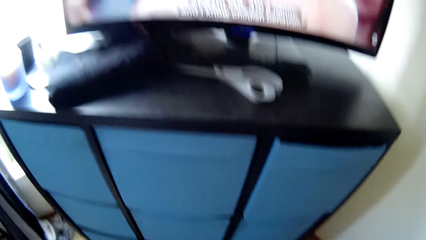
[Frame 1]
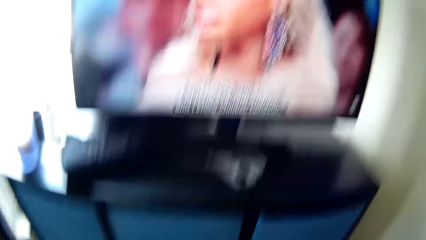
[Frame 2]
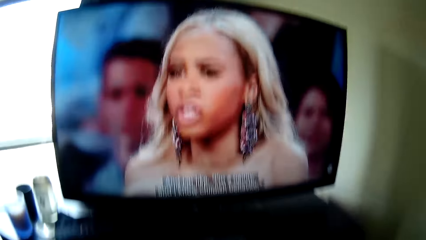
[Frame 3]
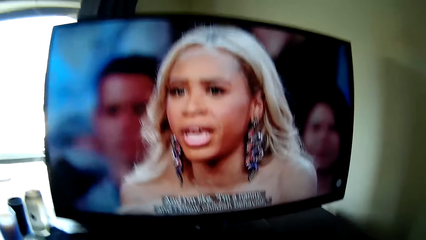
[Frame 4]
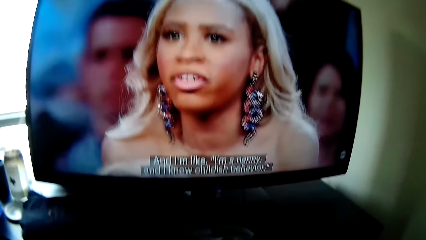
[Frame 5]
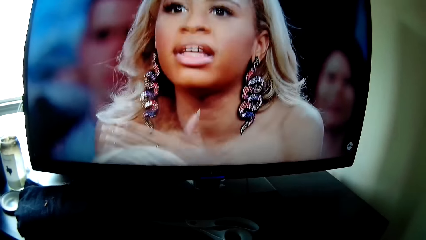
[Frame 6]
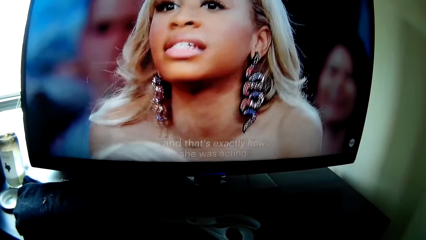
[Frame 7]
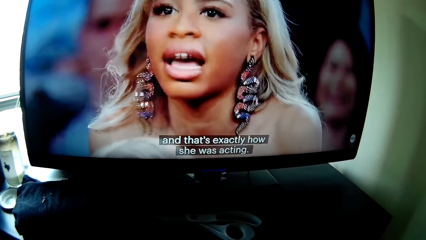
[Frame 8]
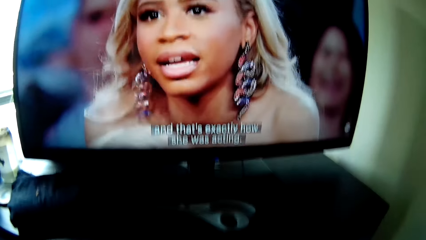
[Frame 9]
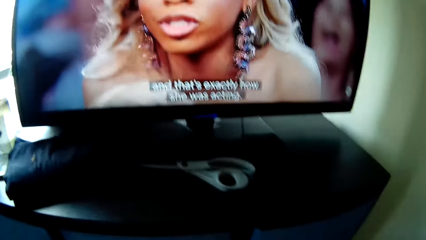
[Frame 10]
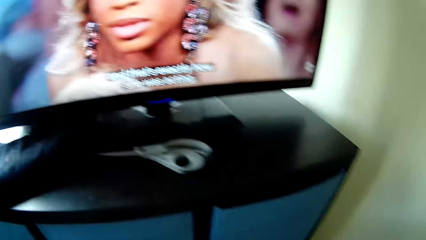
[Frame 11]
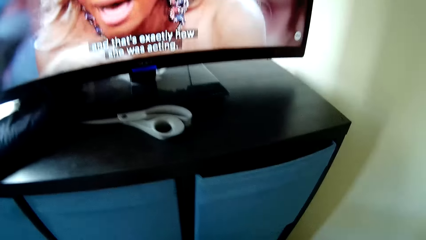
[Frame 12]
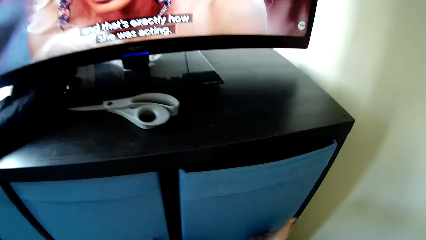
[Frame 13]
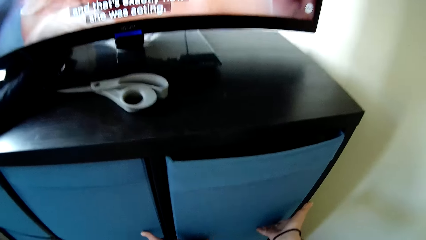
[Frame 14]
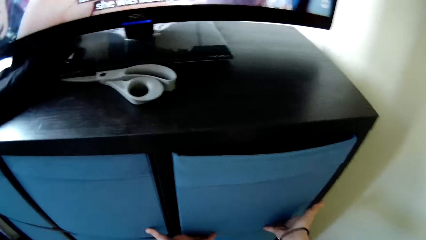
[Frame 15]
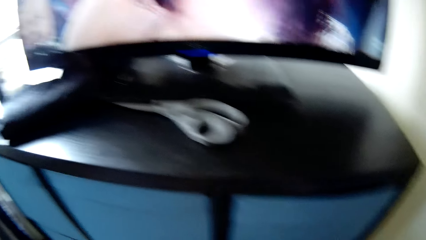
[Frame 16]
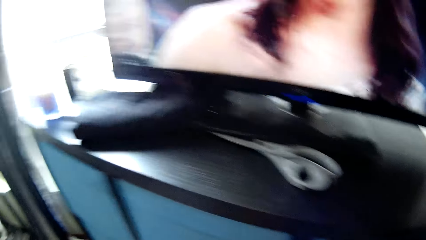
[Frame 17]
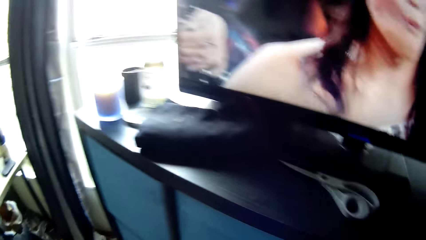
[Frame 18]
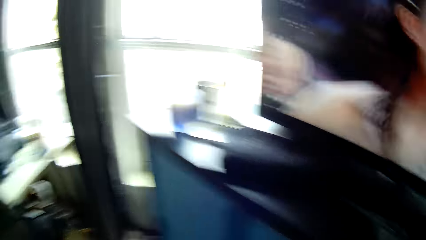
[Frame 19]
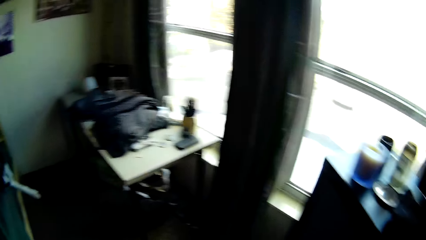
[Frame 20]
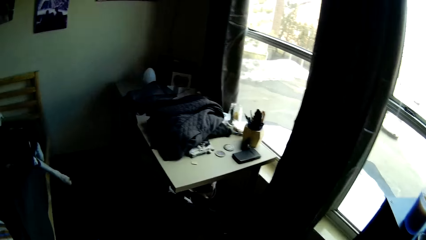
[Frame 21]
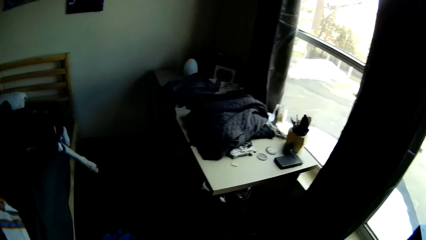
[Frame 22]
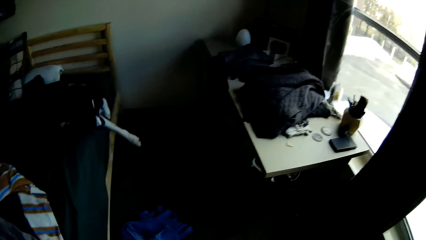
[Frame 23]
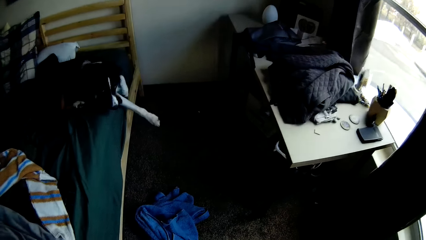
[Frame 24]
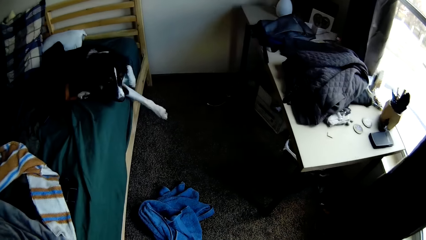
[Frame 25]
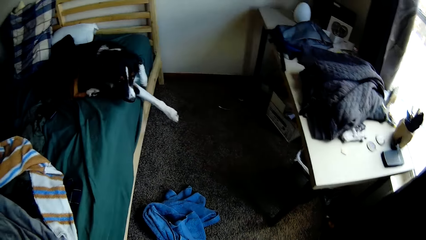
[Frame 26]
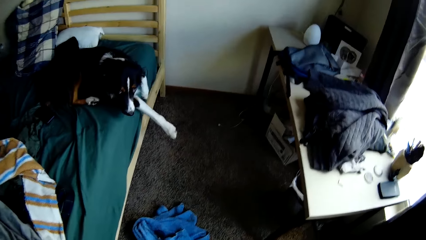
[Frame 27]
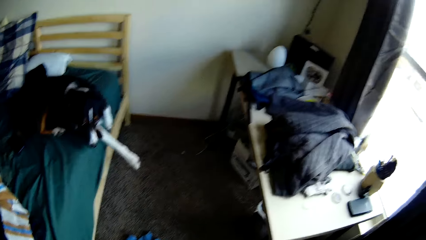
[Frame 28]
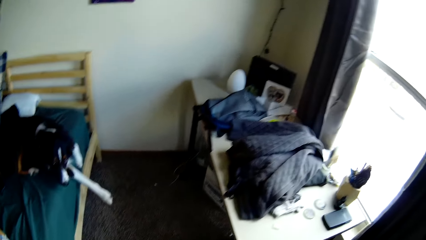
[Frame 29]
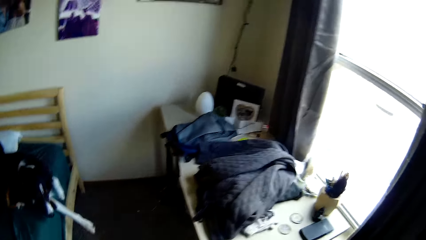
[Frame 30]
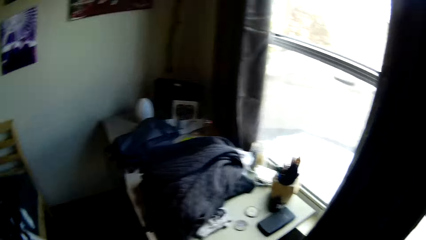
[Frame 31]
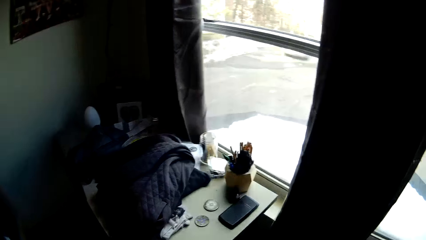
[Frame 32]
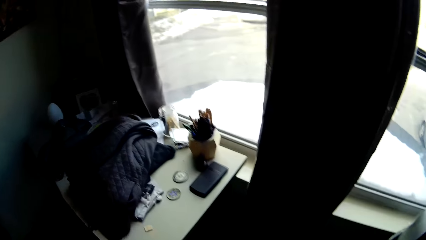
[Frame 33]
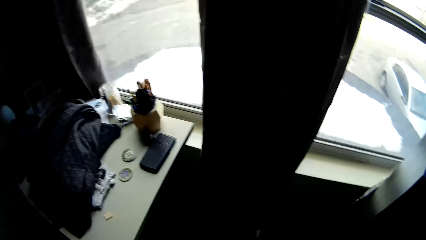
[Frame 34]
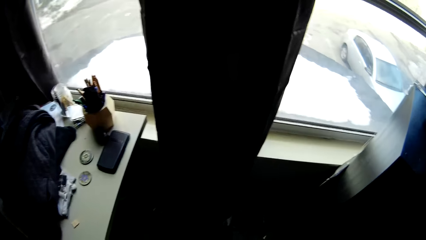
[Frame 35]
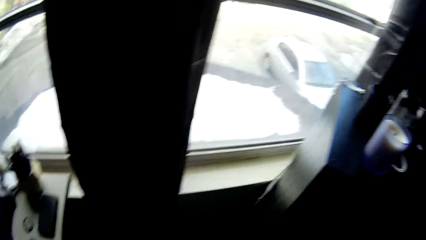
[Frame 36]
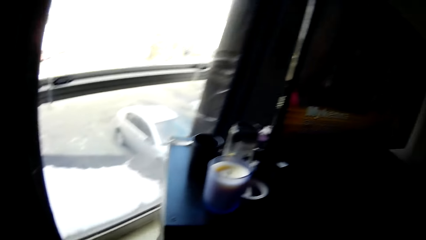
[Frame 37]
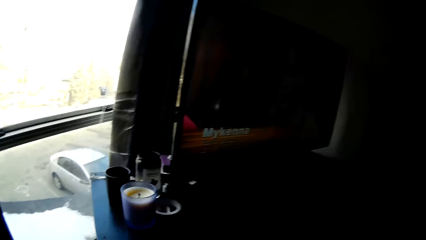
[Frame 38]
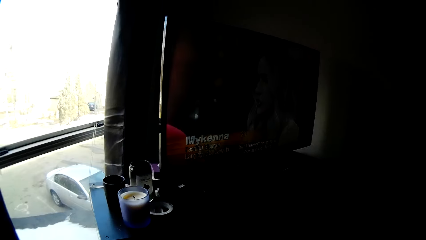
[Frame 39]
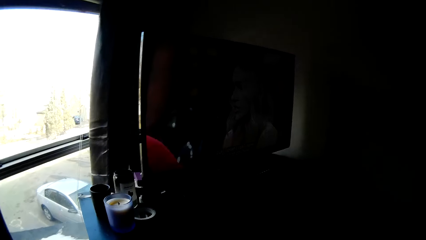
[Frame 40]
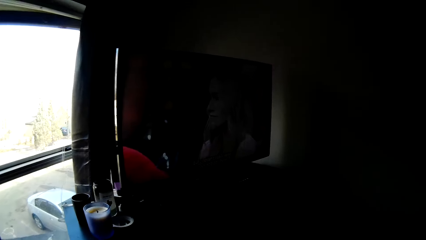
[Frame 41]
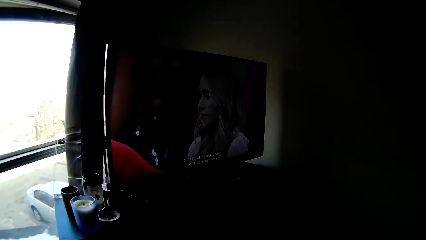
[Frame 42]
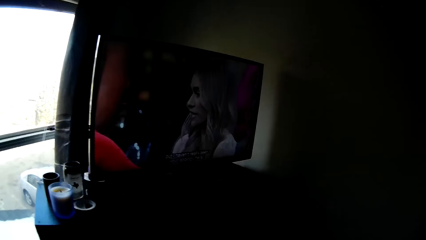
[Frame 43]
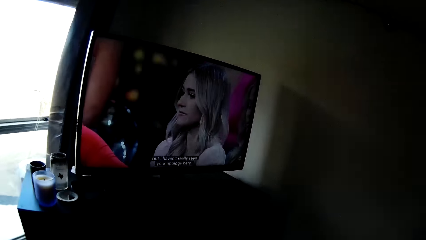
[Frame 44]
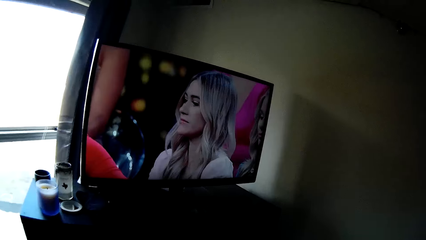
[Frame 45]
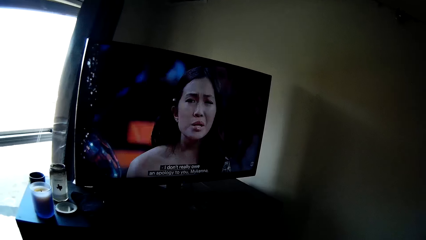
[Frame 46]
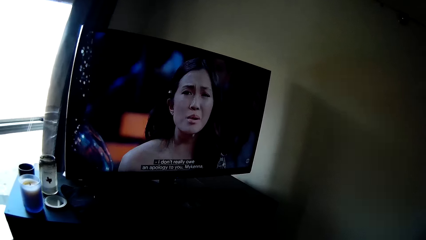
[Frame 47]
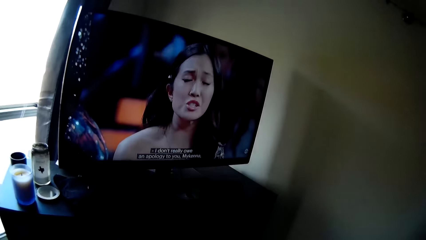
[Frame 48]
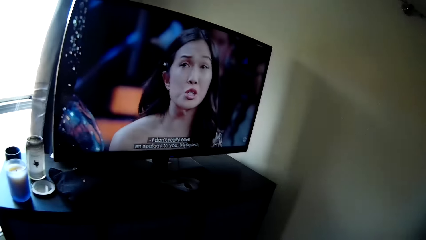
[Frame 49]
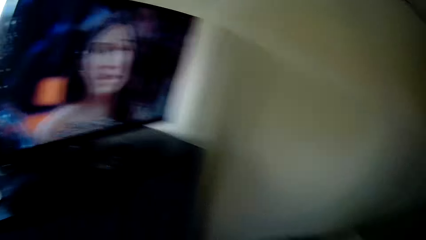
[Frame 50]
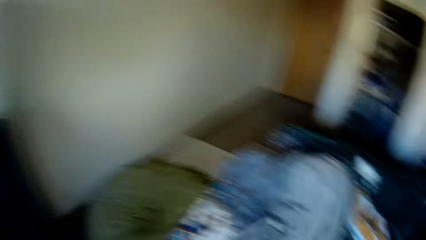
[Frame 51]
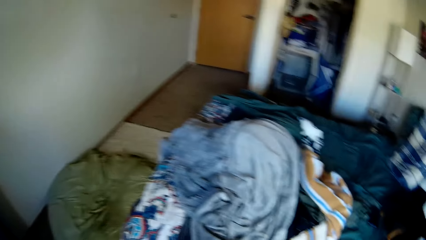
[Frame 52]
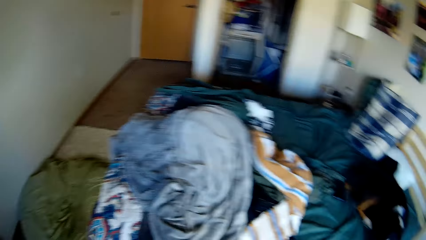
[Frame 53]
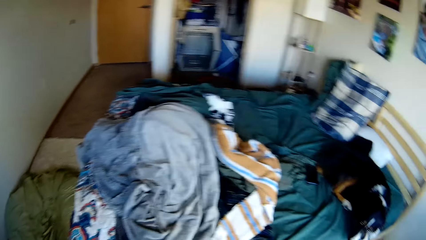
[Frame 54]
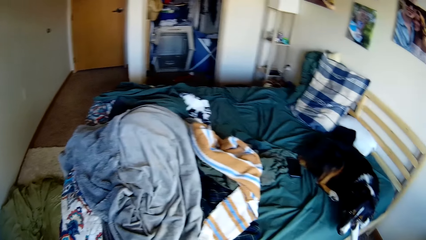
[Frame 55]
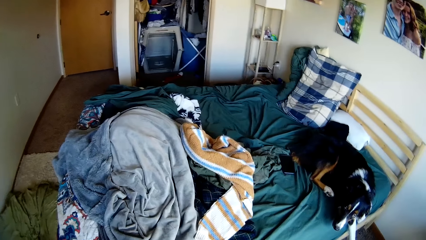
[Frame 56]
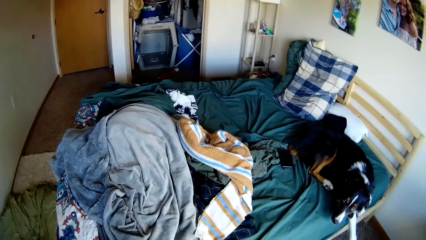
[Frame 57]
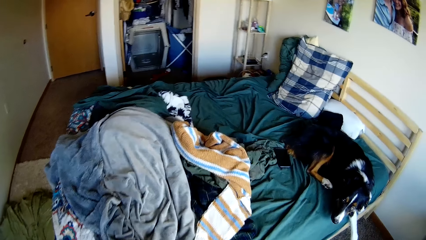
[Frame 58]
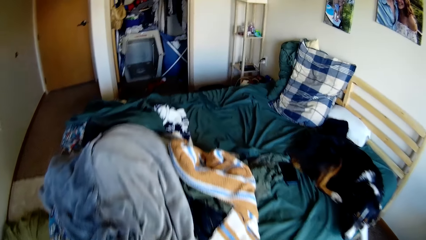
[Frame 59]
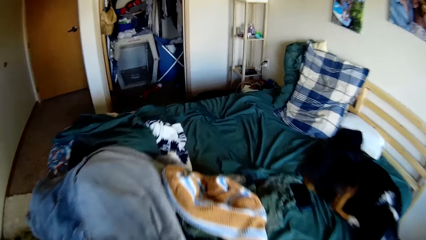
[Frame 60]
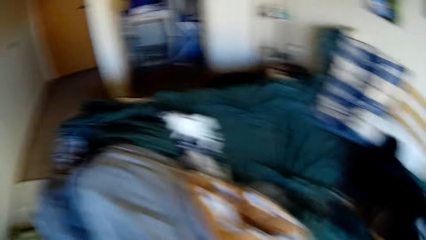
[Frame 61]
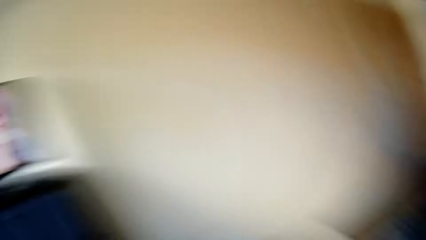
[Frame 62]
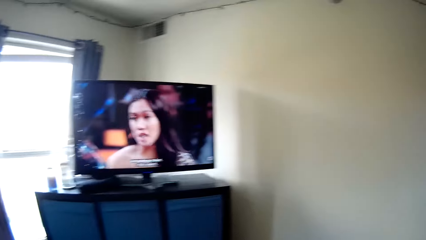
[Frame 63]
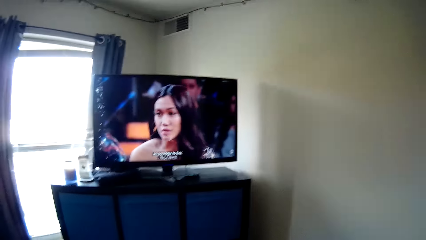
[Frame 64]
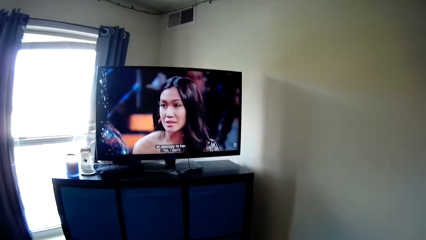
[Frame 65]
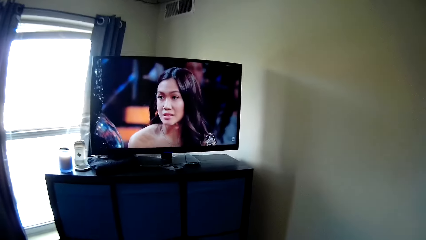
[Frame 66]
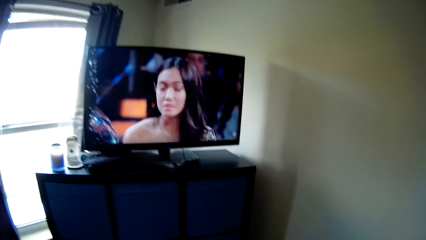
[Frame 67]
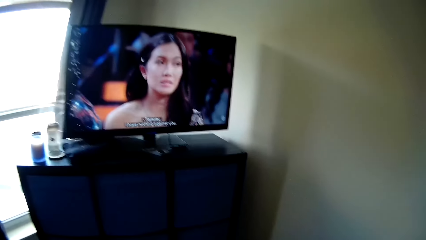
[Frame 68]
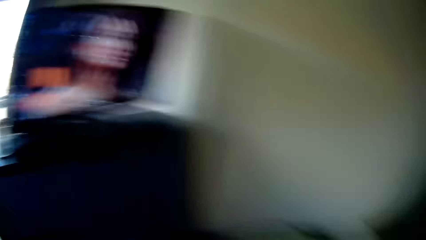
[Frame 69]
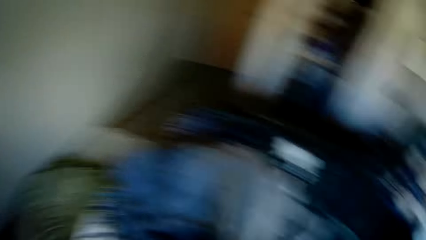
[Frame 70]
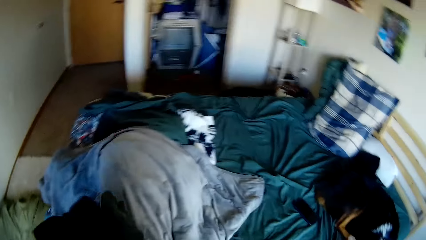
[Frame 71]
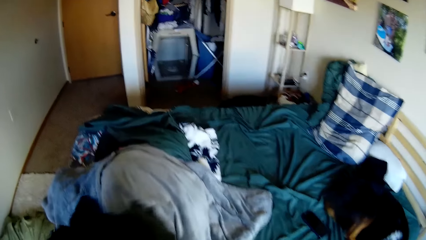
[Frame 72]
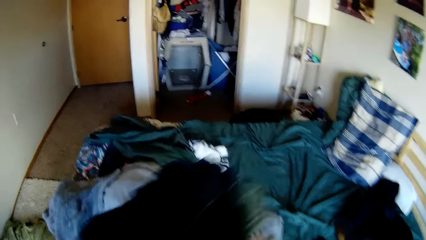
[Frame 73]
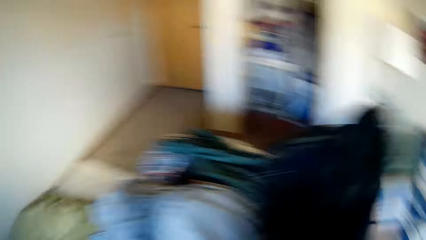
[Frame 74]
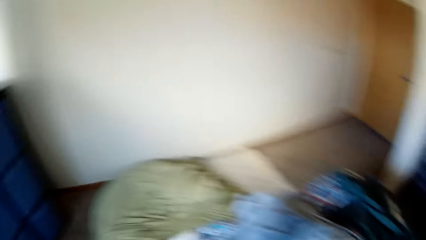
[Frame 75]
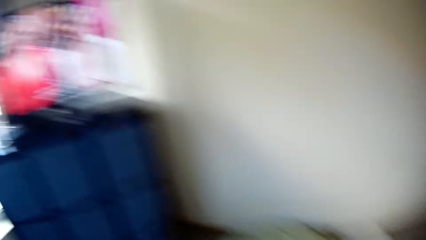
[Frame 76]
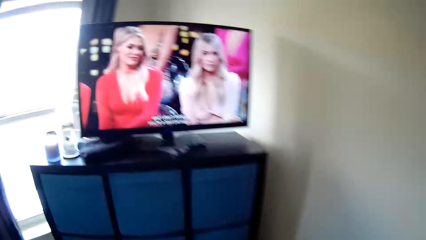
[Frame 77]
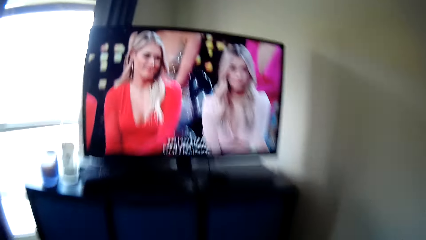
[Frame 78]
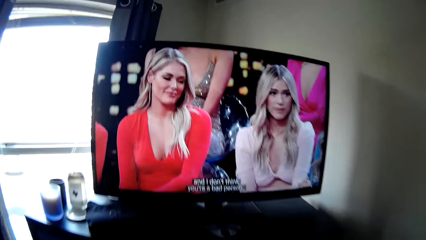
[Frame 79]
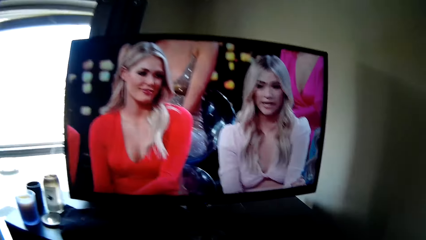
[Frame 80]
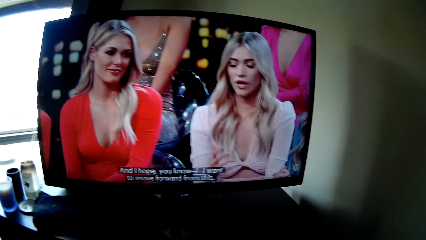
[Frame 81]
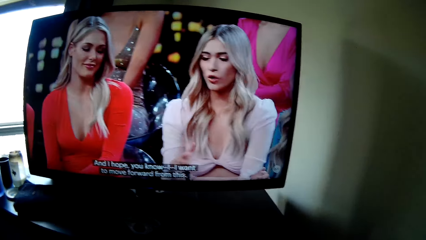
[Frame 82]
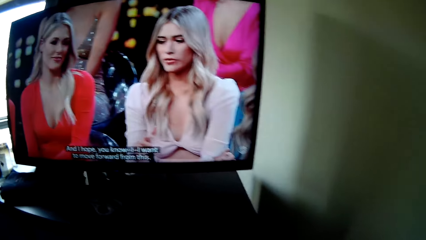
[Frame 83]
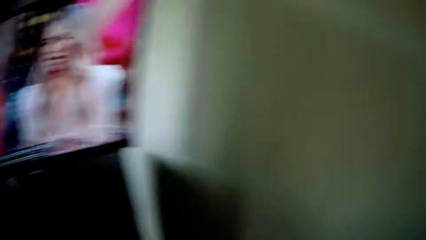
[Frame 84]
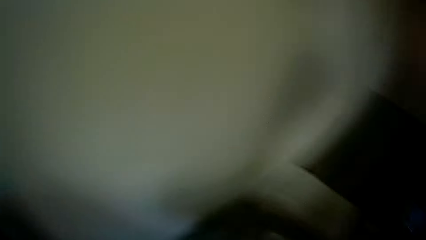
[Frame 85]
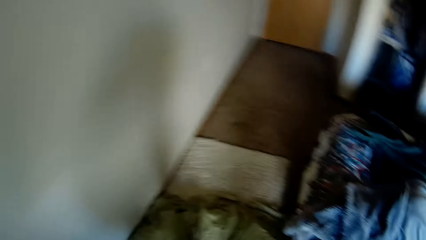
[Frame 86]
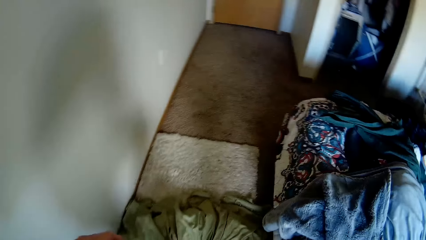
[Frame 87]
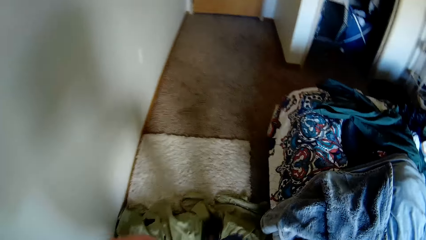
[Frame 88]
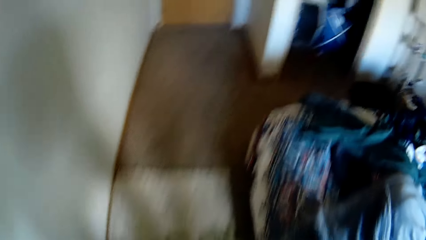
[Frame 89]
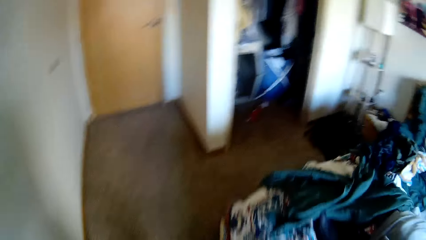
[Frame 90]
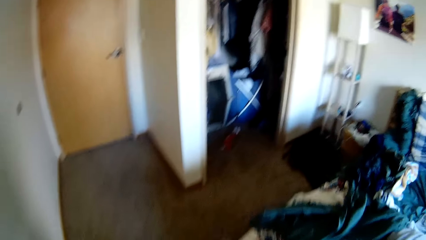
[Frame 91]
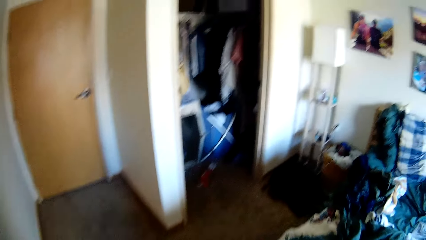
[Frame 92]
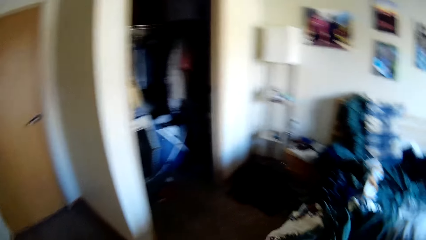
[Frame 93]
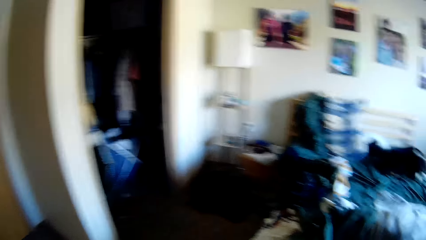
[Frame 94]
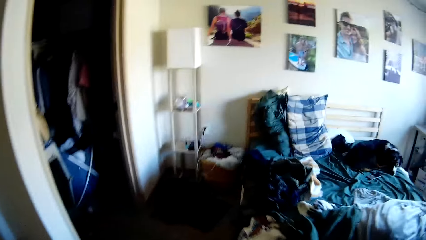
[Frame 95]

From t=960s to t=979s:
The camera wearer turns around the room. They walk around the bedroom. They pick up folded clothes from the bed. They drop the folded clothes on another part of the bed. They walk towards a closet.
